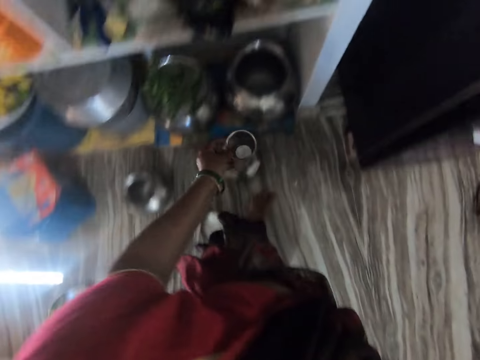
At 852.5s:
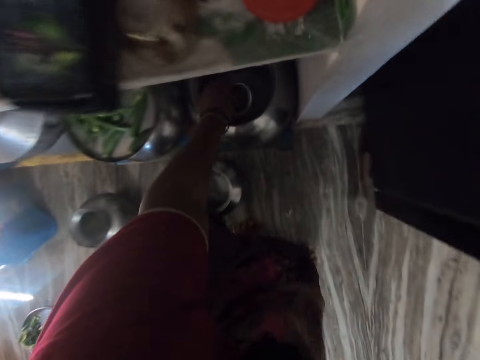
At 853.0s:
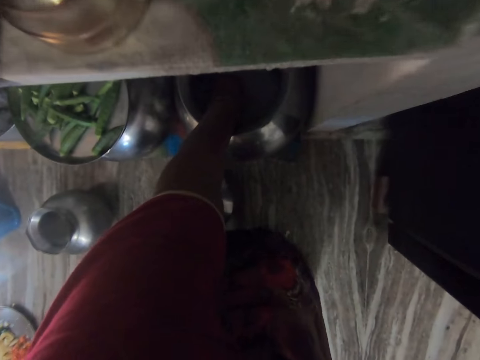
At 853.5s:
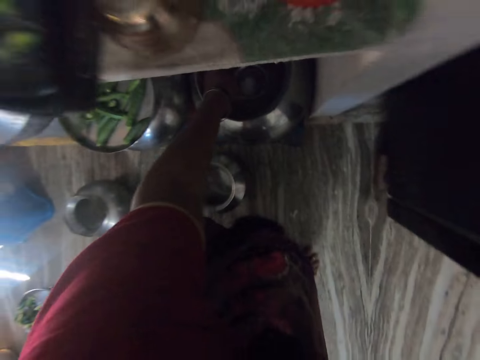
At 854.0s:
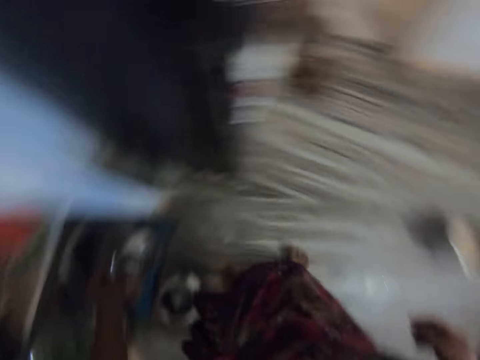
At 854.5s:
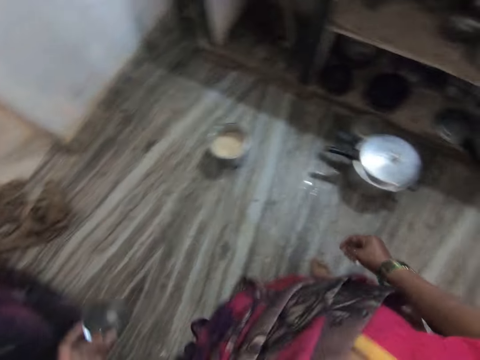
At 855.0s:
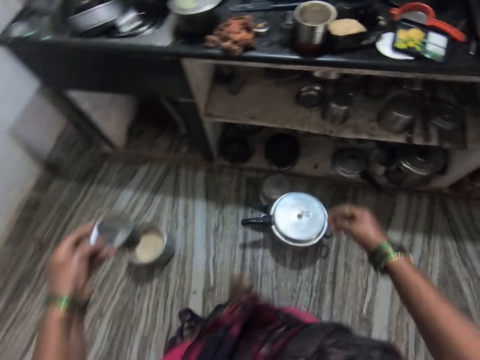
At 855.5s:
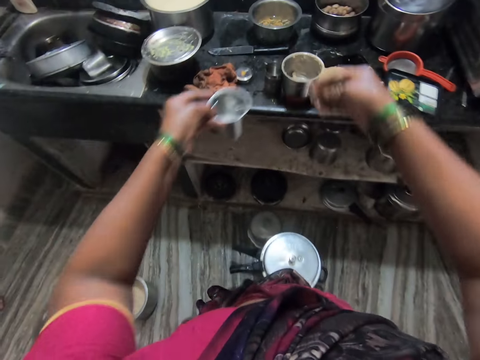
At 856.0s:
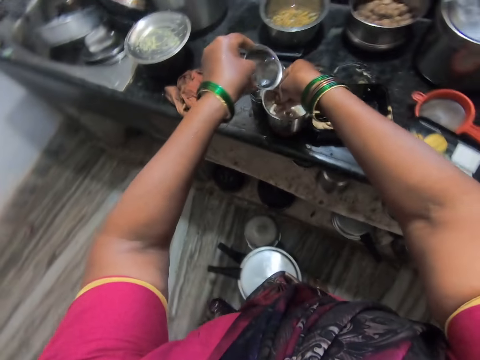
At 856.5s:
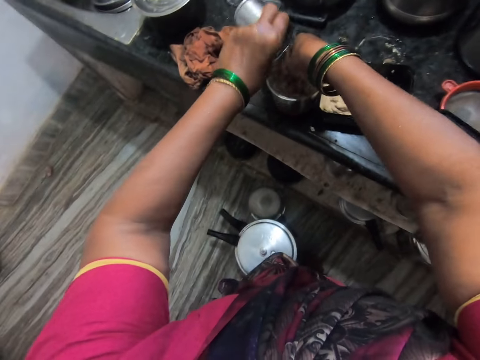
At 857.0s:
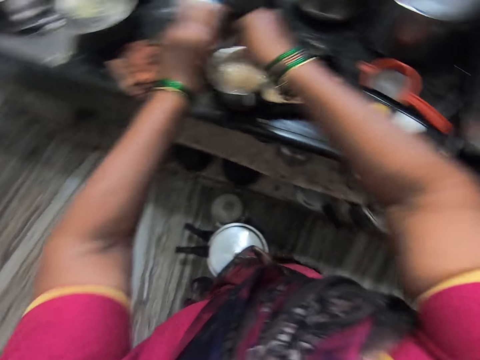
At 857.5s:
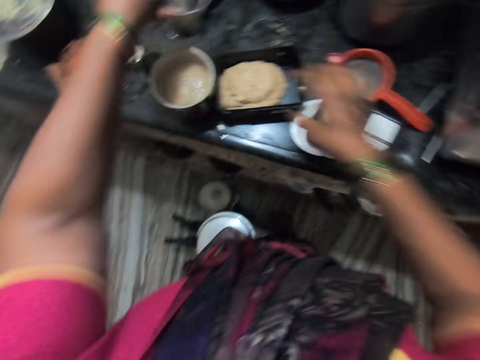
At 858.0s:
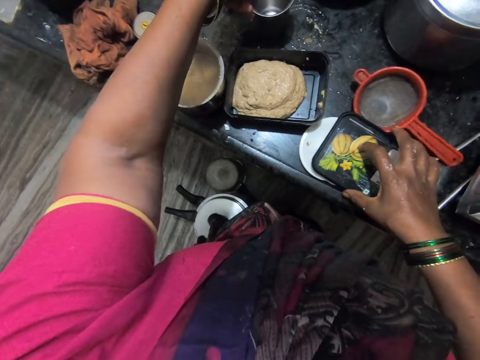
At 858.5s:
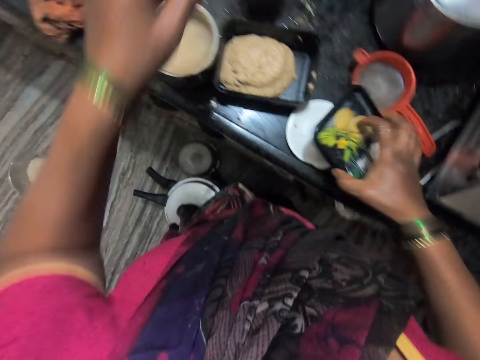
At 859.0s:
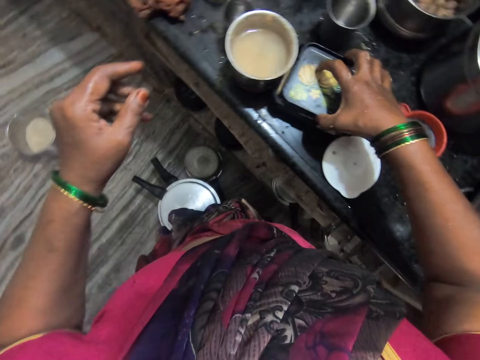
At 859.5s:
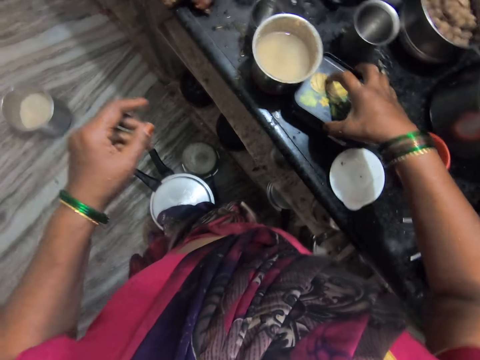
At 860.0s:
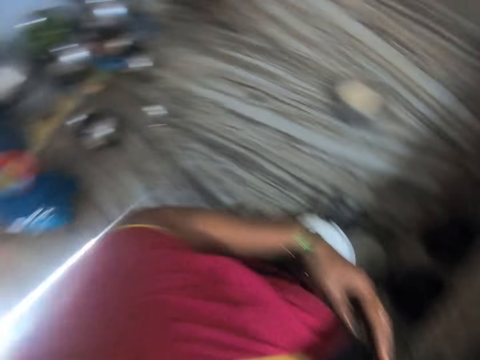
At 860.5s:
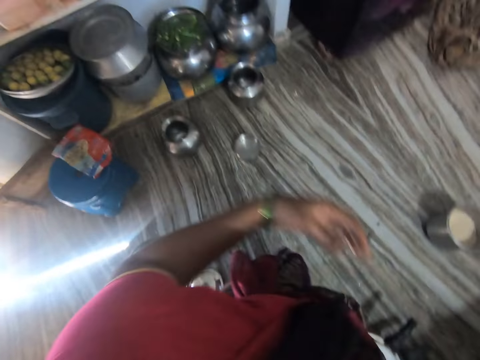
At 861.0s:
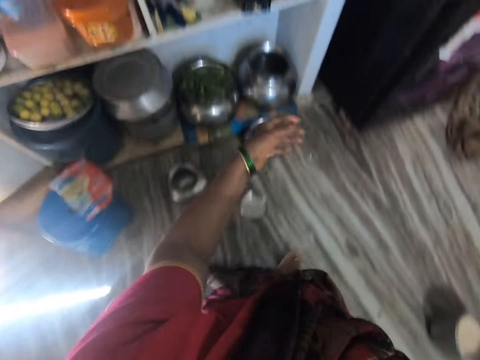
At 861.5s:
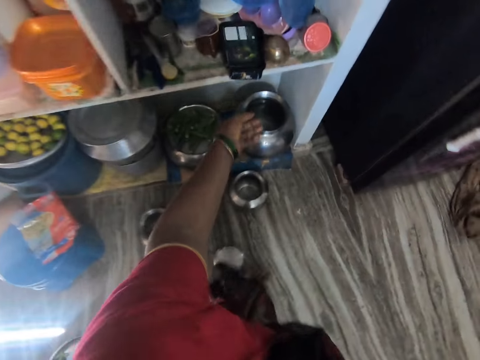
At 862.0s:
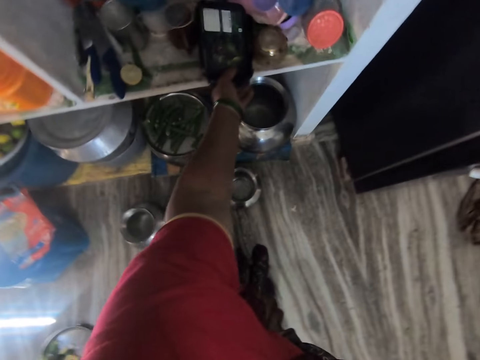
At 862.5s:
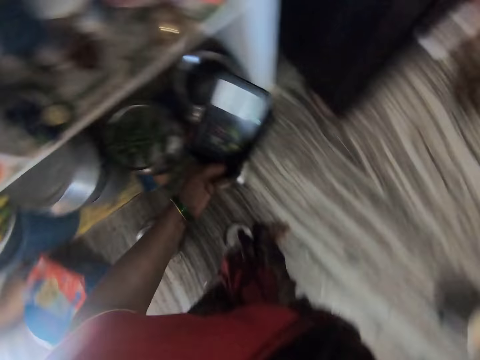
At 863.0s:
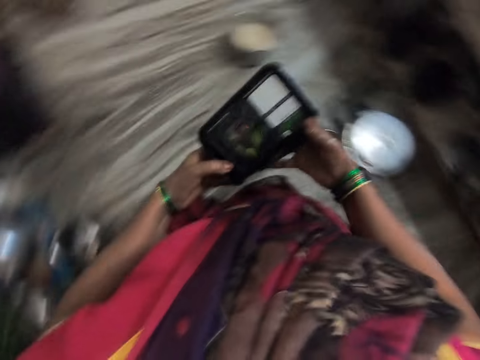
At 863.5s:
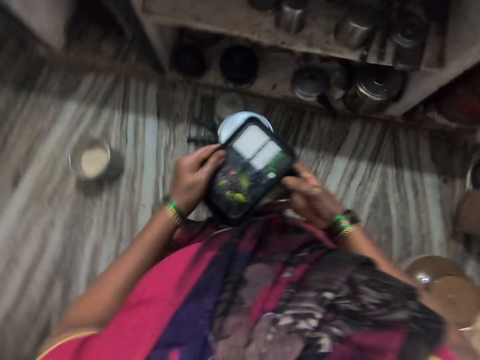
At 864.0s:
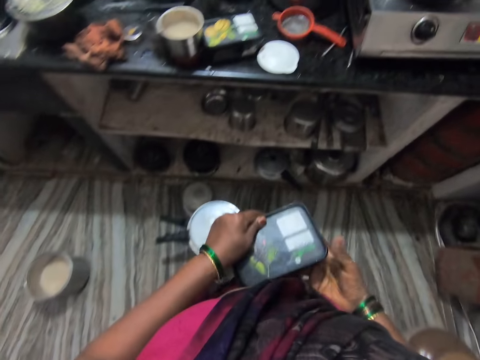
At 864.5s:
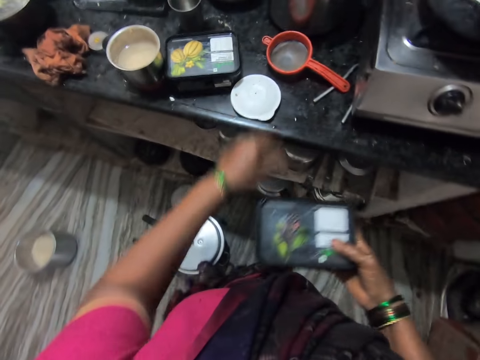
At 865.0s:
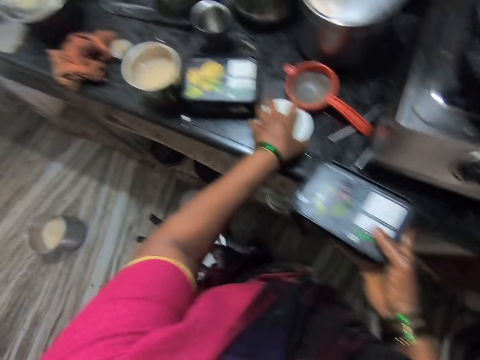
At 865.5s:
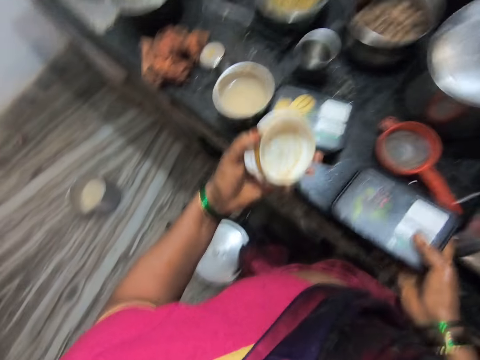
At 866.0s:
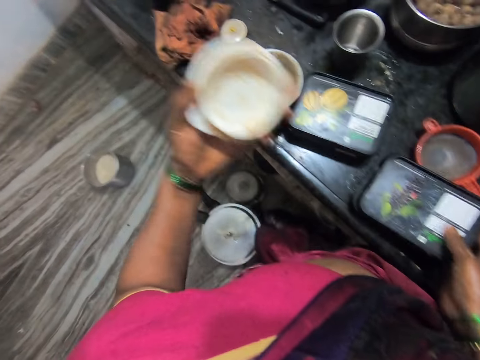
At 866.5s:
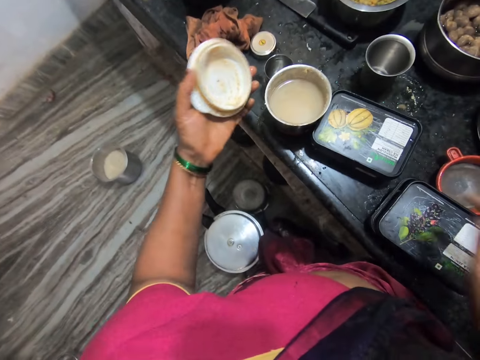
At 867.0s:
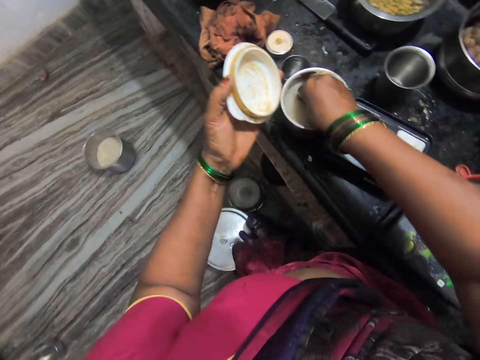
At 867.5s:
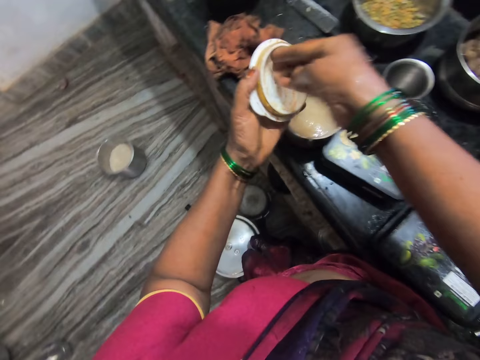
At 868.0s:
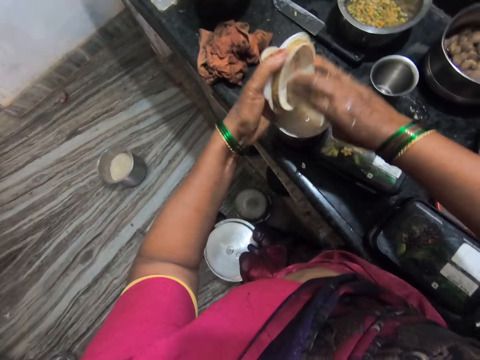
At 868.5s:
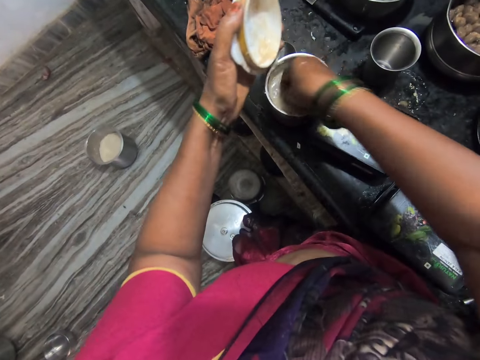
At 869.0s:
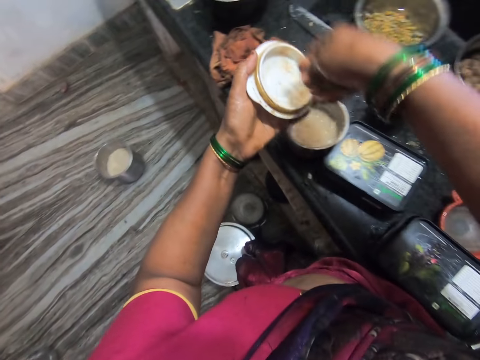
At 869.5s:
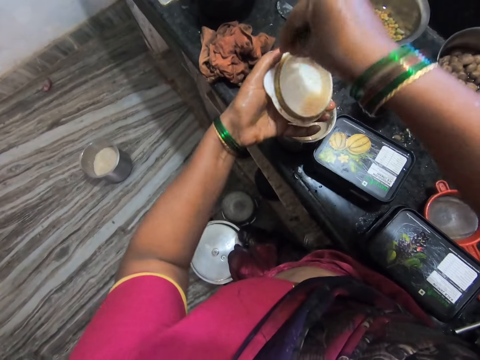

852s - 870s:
The camera wearer turns around. She fetches water with the tumbler. She turns around. She washes her hand on the steel container. She puts down the tumbler. She takes a container lid. She covers the container or bowl. She takes a container. She carries the bowl. She opens the container lid, covers the container and takes a lid. She drops the bowl on the kitchen counter. She puts her hand in a bowl of water. She rinses the cover with the water.

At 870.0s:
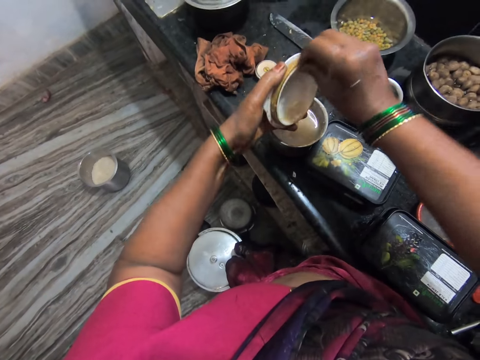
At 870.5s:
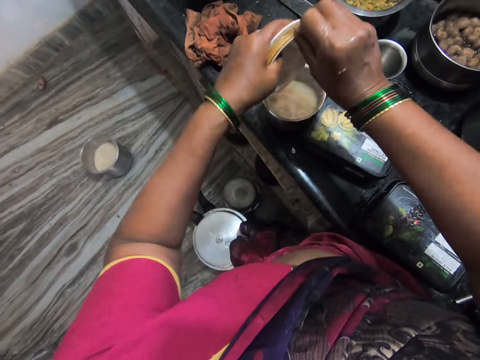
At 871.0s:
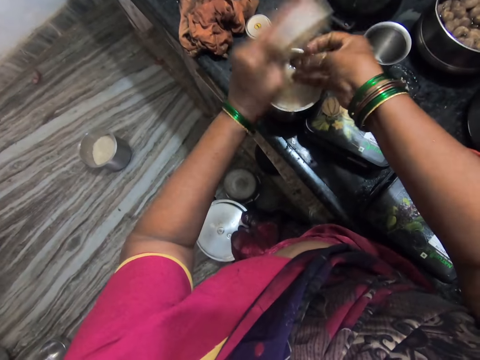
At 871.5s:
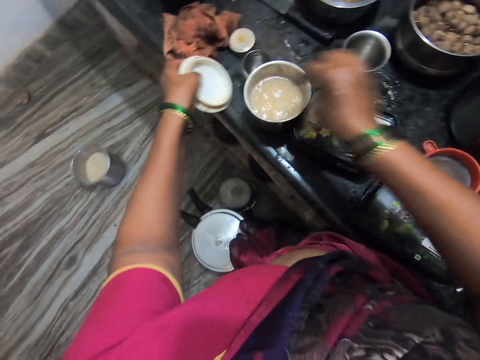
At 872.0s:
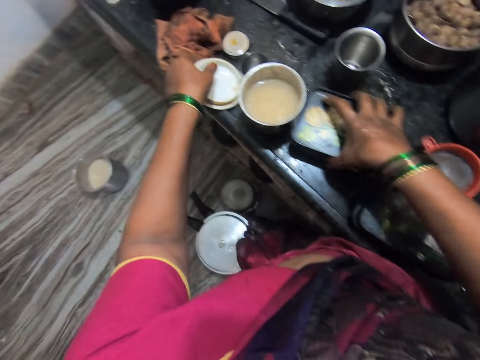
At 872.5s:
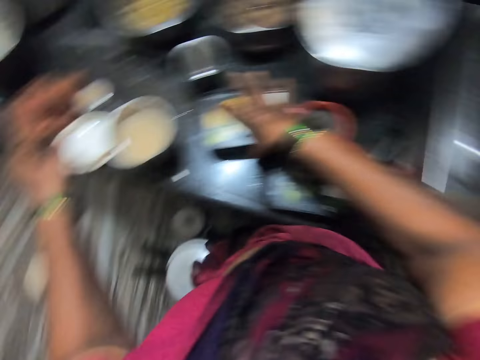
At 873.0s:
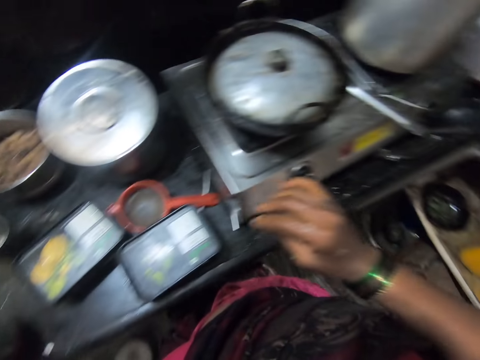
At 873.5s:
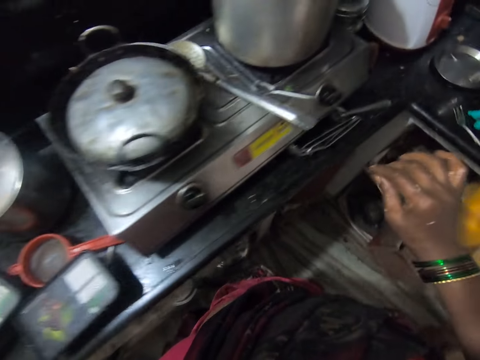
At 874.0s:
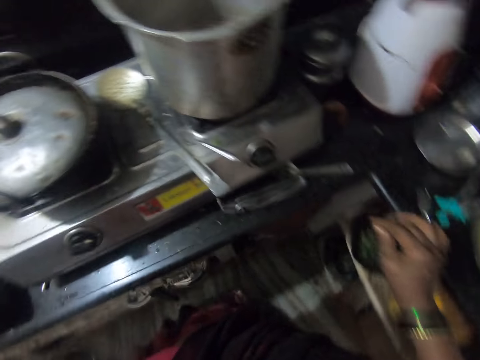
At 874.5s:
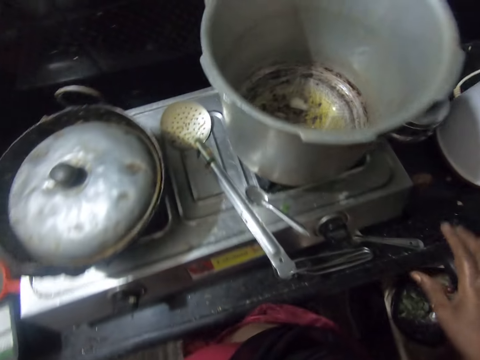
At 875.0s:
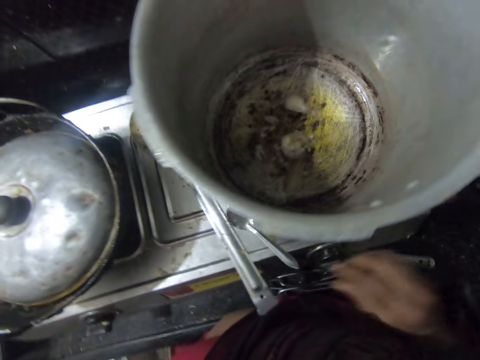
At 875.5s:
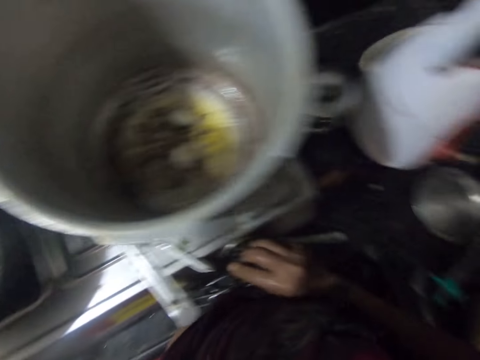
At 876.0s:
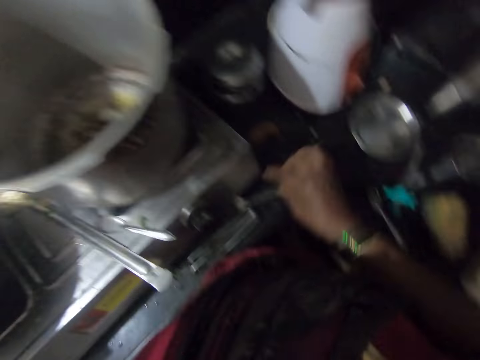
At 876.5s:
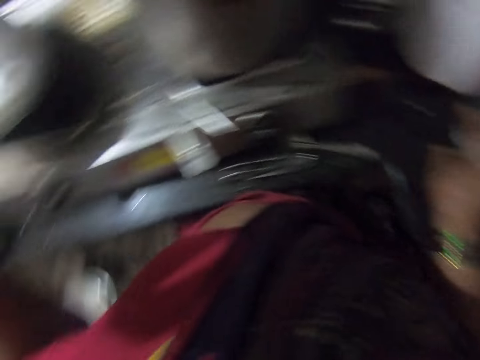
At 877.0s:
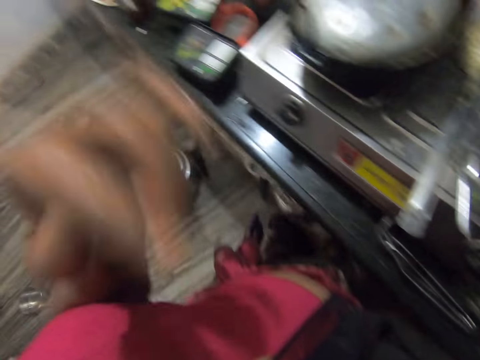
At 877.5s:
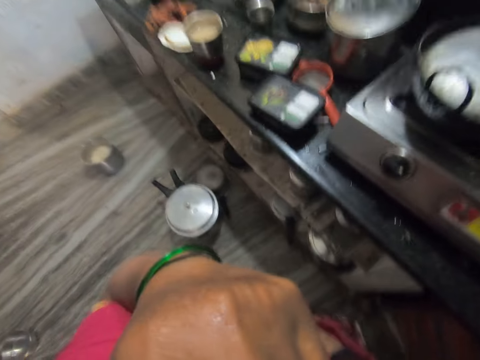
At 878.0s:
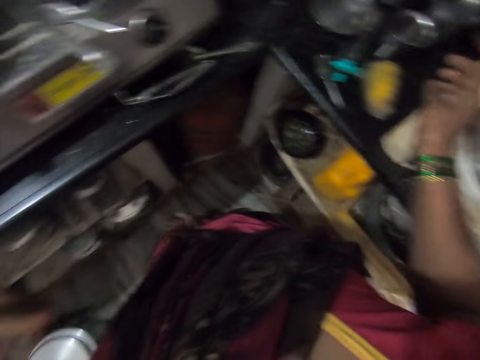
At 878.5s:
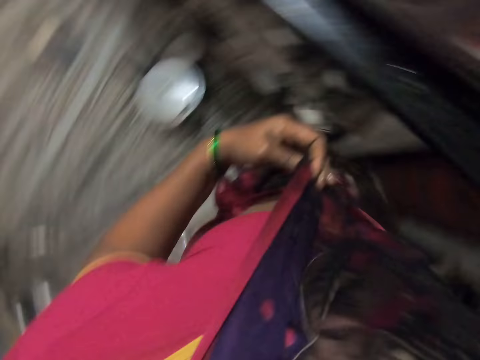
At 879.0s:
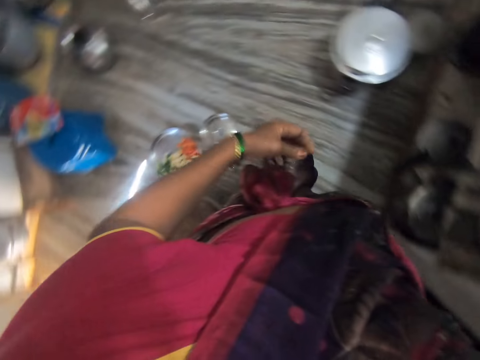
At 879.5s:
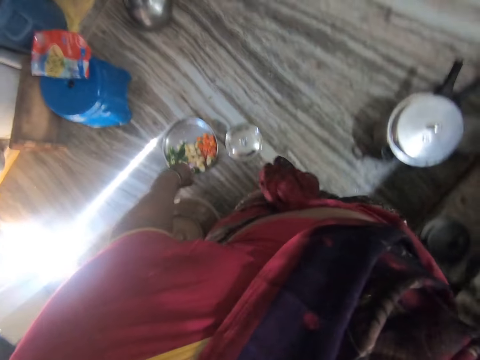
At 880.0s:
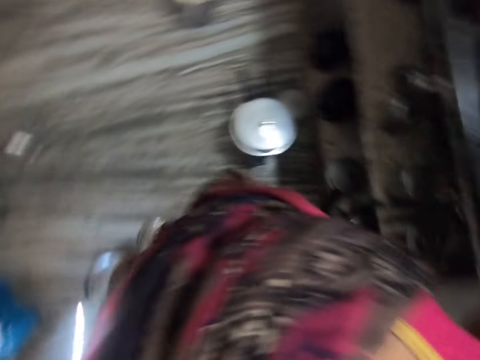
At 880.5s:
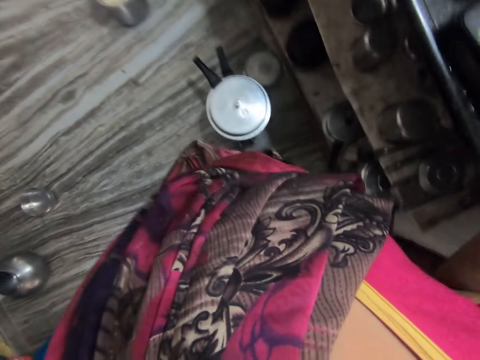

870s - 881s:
The camera wearer moves a container. She drops the cover on the kitchen counter. She turns around. She touches the cooker controller. She adjusts the cooker knob. She touches herself.
